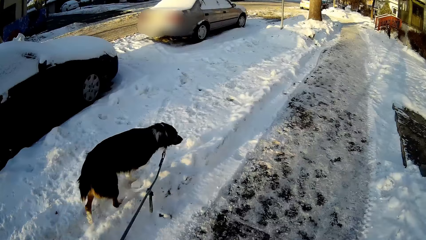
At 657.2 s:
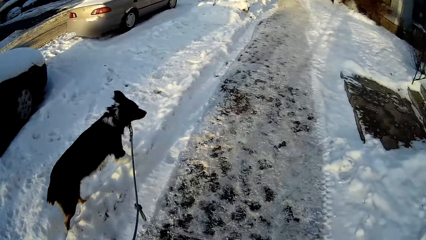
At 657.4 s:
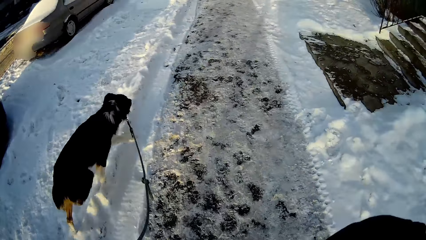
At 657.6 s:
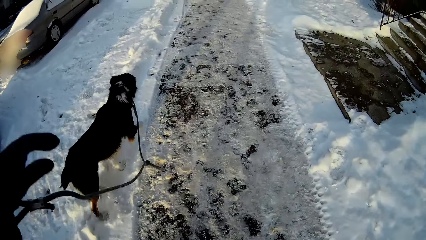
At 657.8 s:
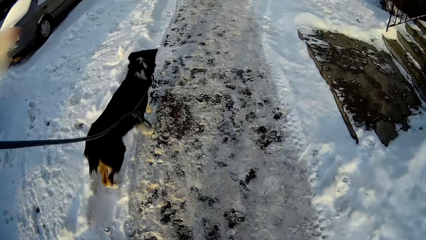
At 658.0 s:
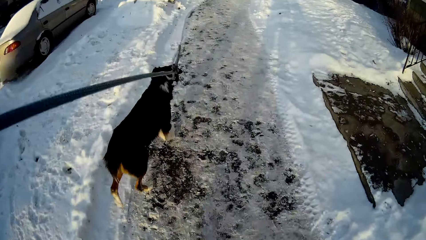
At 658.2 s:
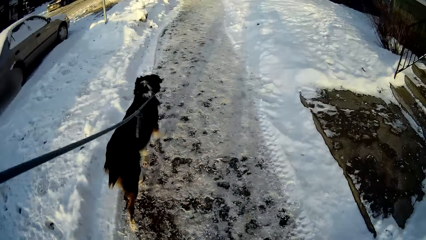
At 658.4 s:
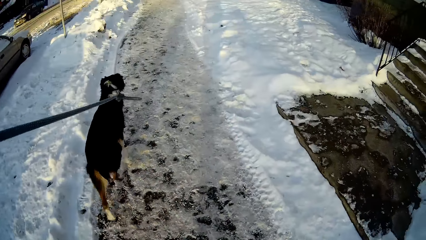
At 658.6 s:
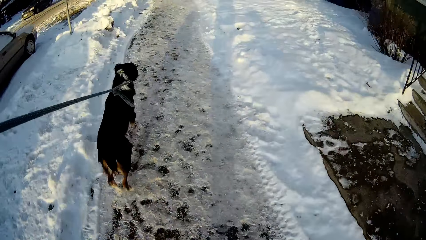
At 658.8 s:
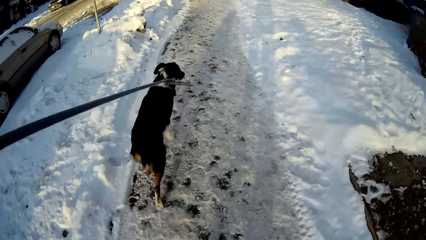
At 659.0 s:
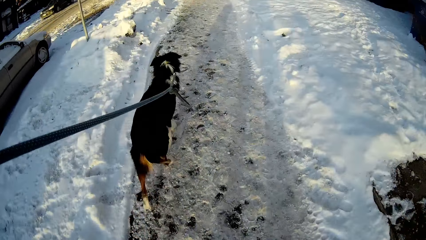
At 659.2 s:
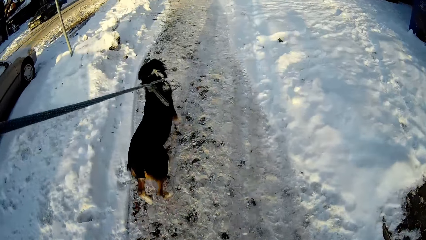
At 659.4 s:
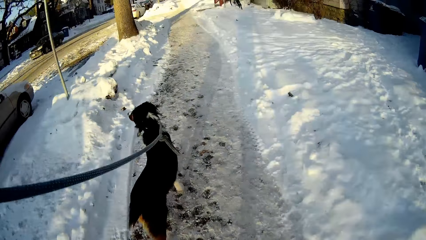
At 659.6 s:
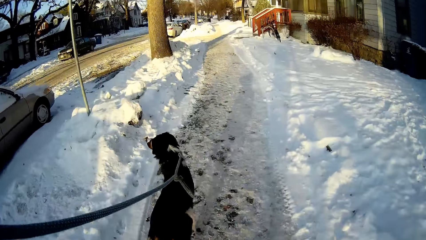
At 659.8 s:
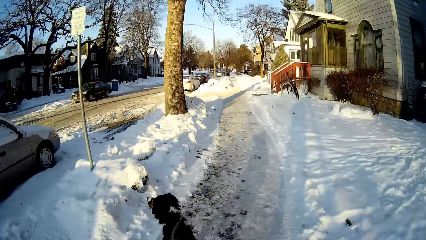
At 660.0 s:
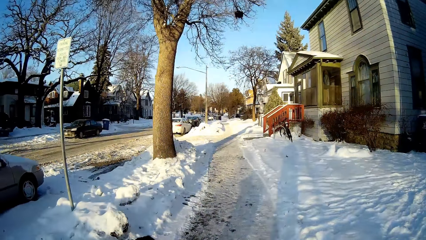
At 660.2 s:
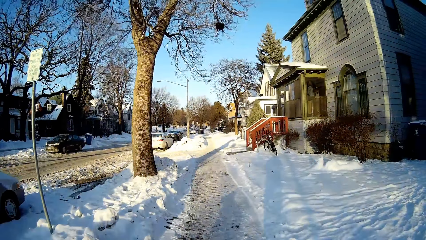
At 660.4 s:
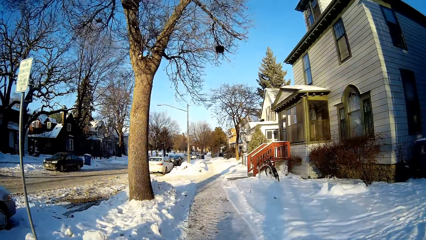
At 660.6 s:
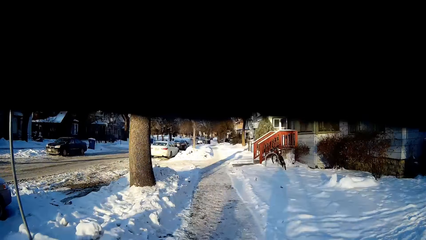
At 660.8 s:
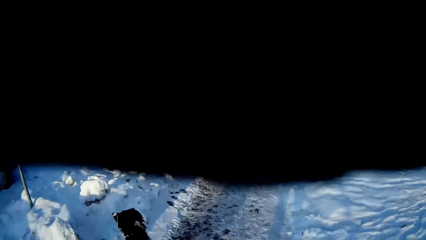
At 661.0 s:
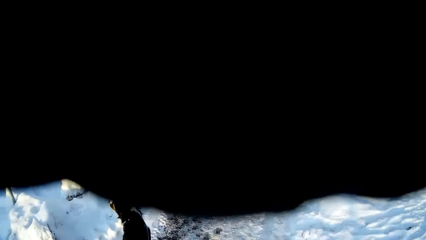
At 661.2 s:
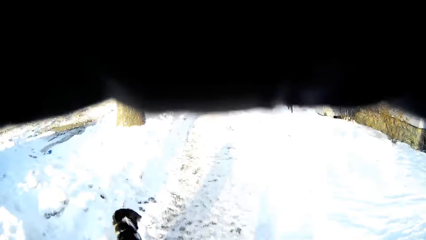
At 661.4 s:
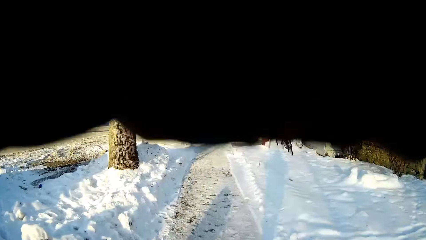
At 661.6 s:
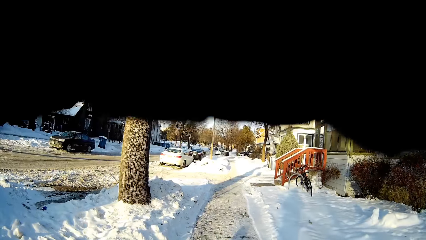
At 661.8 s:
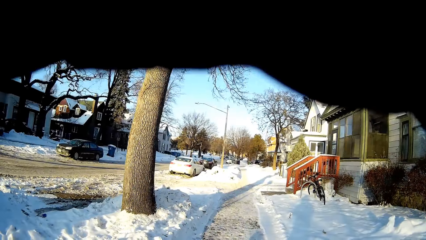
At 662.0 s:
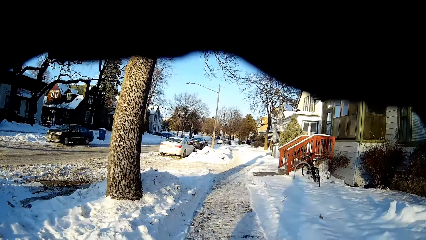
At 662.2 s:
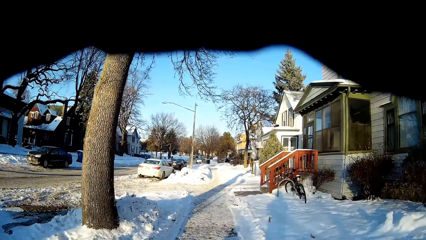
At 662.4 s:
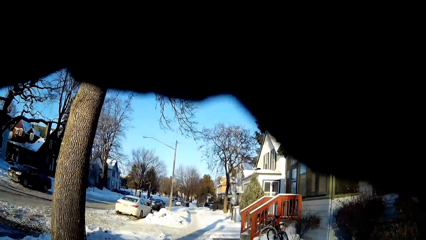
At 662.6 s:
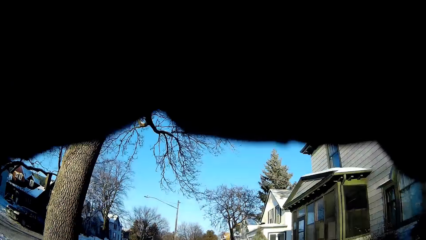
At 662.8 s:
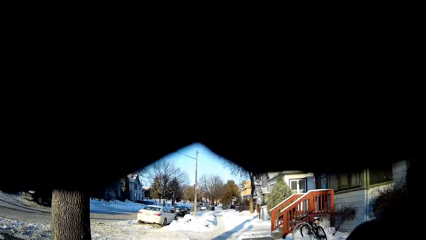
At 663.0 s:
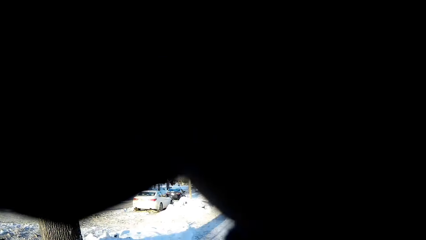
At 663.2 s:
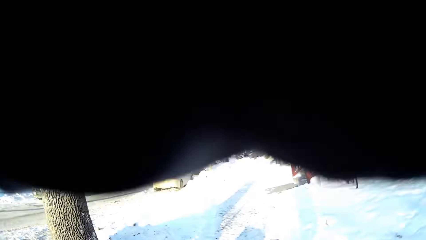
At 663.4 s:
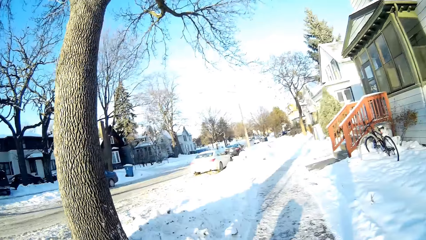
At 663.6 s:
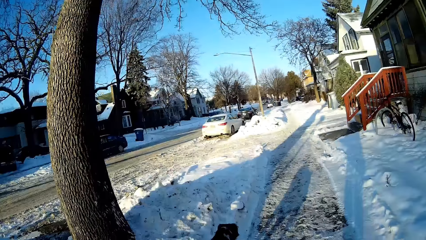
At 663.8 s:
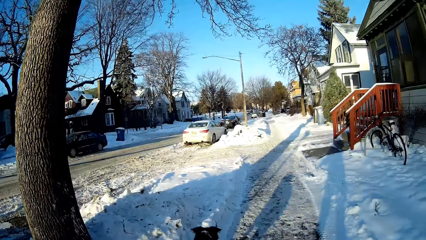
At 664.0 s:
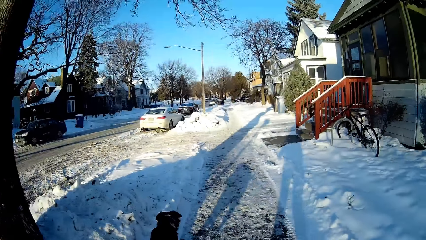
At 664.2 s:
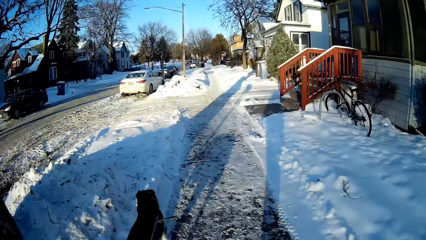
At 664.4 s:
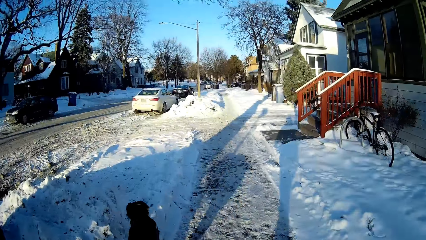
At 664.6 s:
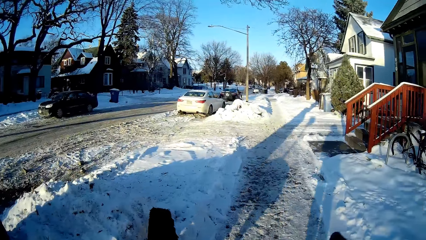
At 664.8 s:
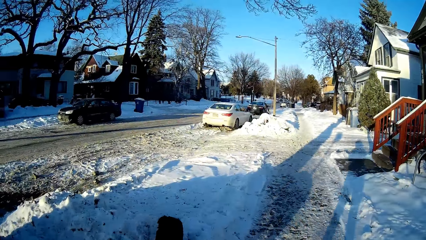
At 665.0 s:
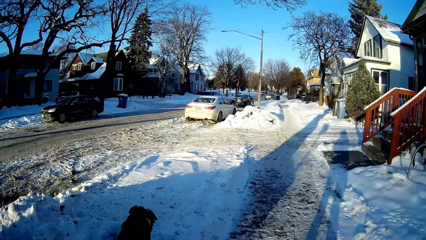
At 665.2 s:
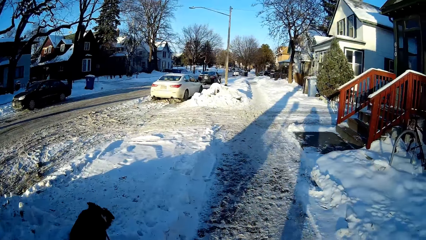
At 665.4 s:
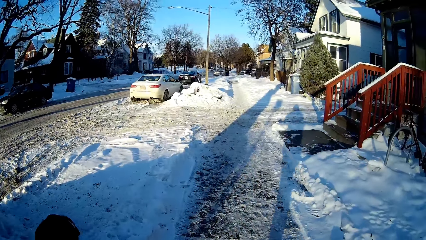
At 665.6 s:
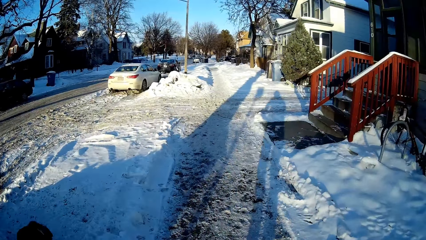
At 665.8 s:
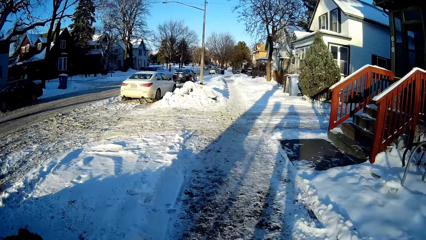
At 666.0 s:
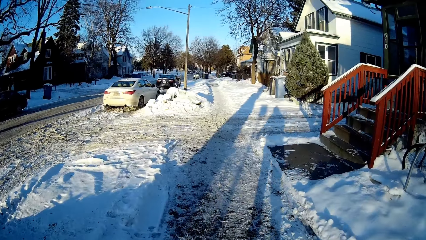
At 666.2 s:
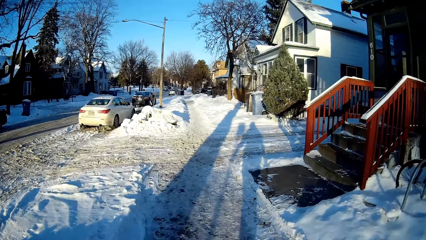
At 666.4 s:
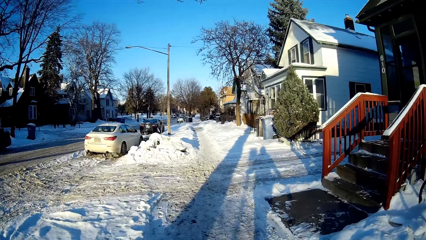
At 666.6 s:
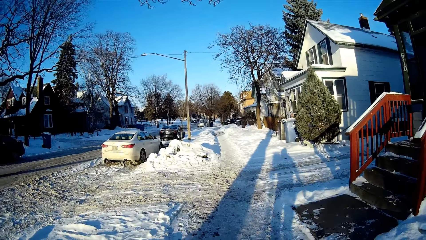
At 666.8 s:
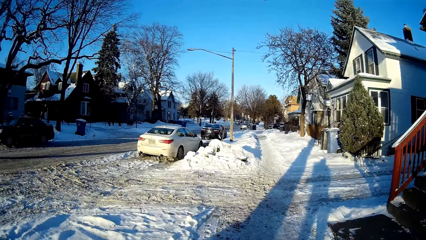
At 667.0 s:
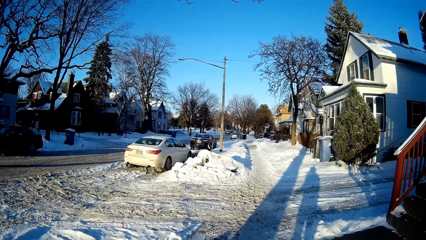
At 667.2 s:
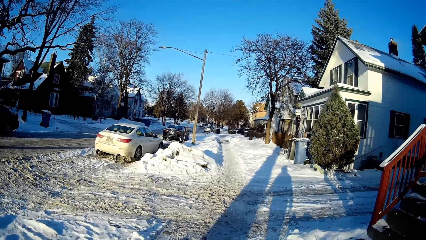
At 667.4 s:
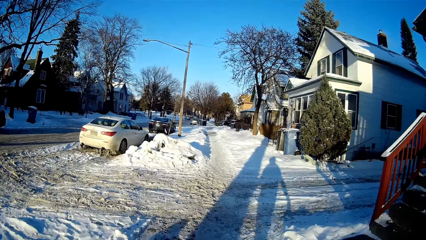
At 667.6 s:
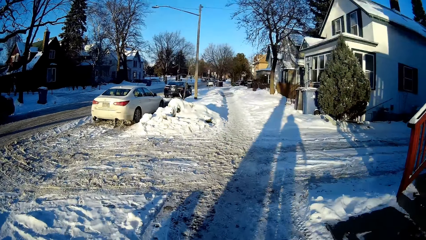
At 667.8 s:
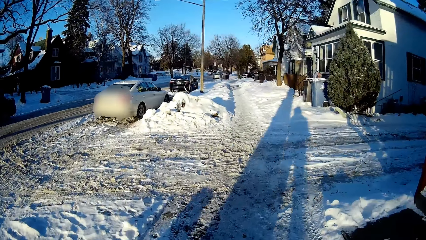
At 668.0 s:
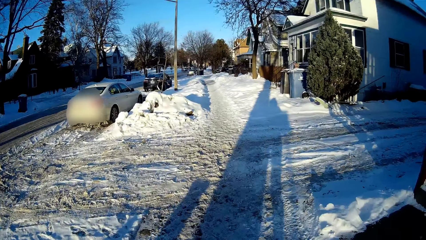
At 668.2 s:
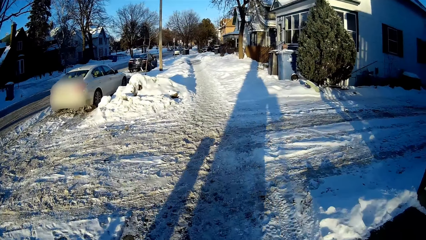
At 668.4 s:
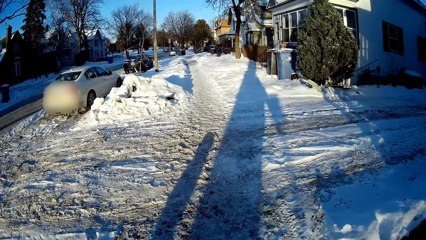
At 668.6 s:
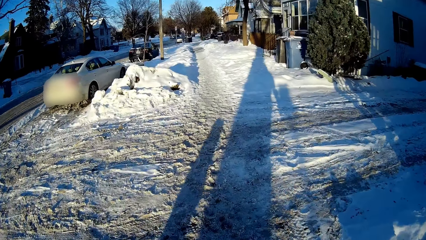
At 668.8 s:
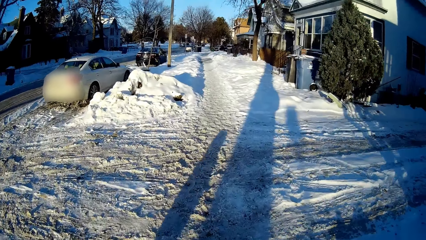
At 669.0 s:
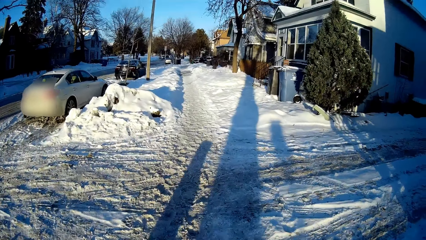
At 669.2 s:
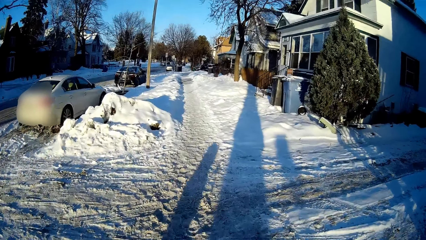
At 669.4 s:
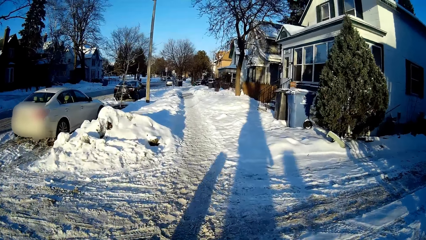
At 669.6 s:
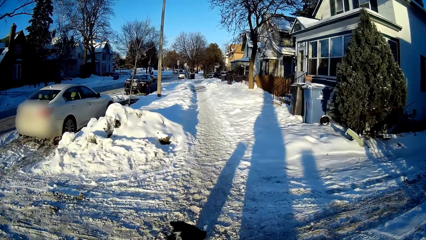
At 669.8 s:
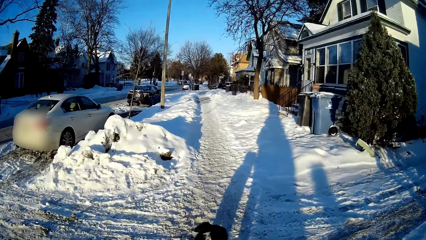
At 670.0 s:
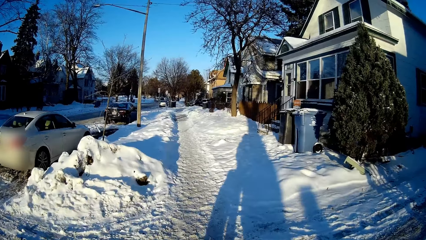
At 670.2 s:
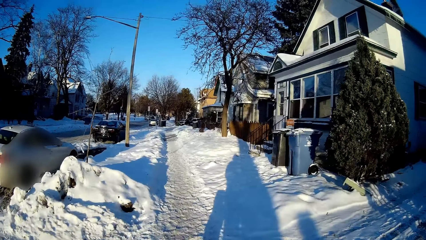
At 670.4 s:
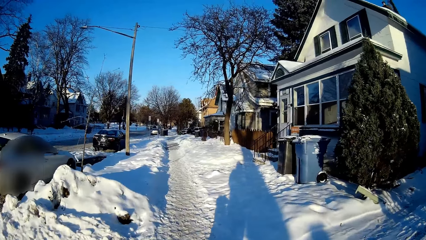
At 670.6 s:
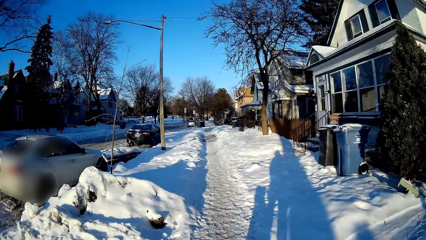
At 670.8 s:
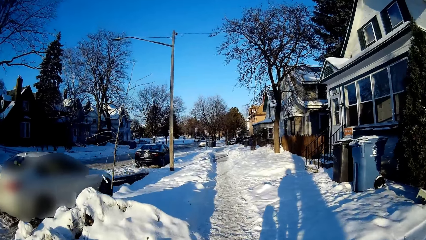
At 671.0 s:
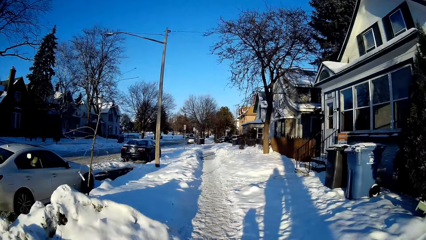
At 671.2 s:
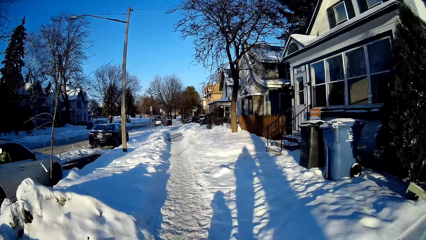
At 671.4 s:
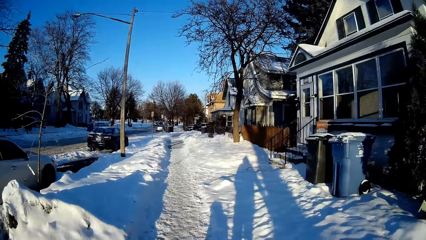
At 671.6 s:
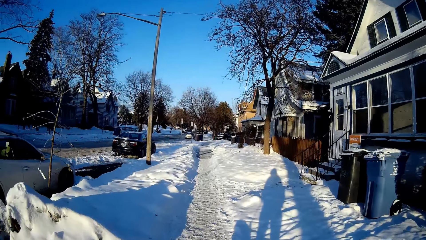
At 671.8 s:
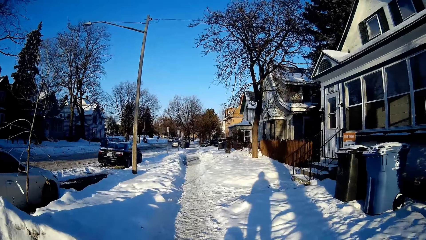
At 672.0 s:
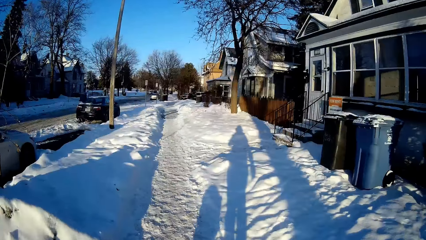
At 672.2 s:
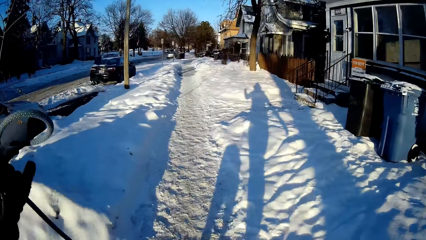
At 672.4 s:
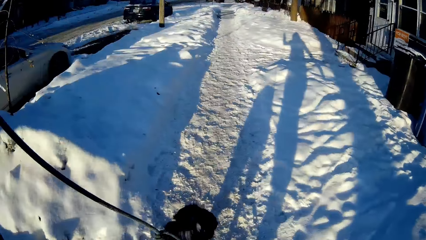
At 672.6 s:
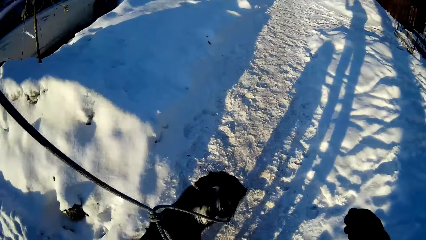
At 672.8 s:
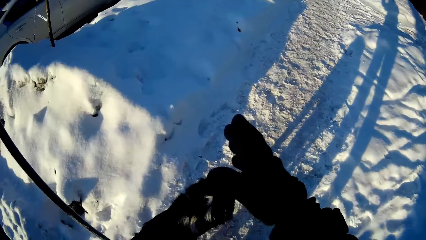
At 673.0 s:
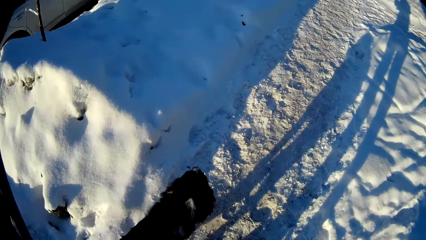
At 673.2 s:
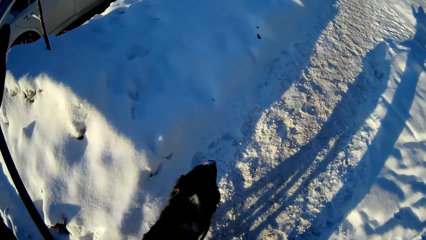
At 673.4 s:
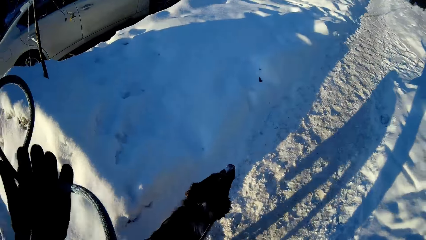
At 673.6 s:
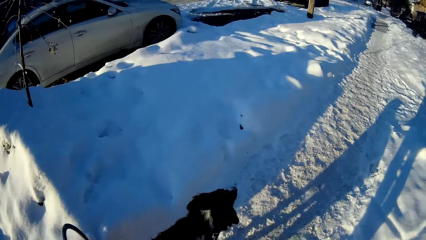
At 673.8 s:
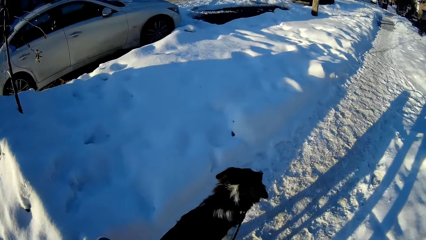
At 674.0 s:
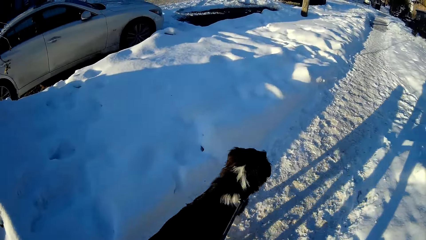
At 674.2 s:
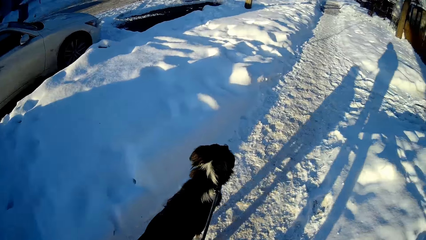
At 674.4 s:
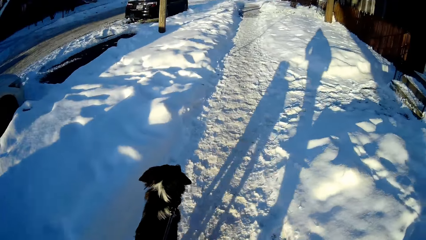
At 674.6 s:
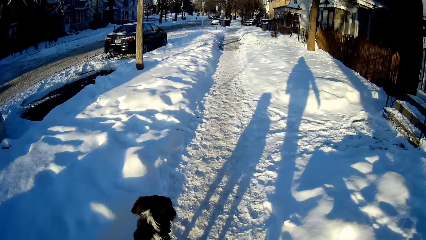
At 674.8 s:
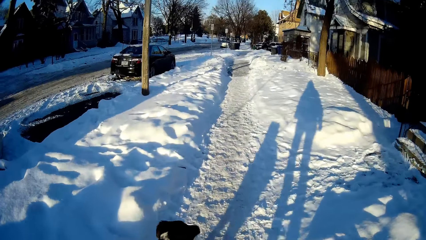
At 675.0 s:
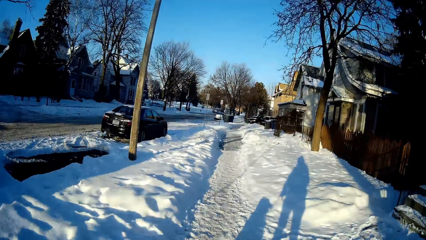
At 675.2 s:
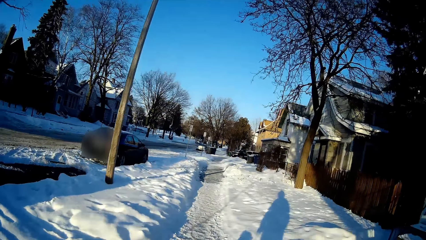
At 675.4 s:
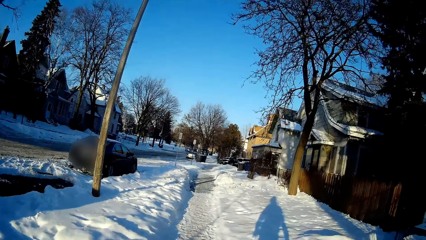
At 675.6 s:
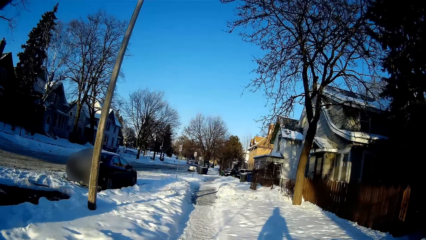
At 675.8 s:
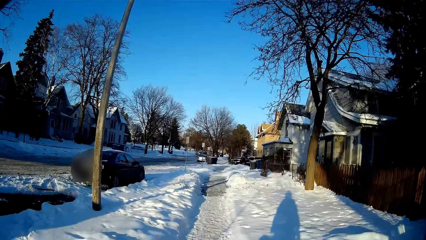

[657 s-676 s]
The camera wearer moves a dog leash on the hand. The camera wearer's dog walks on the street. The camera wearer switches the dog leash to the right hand.
